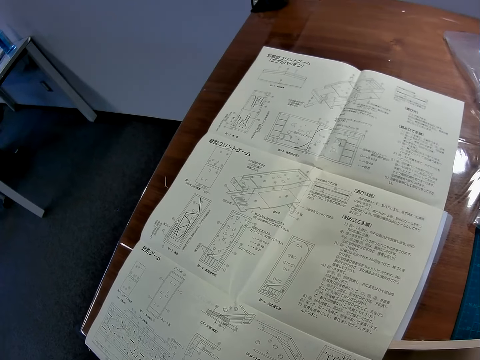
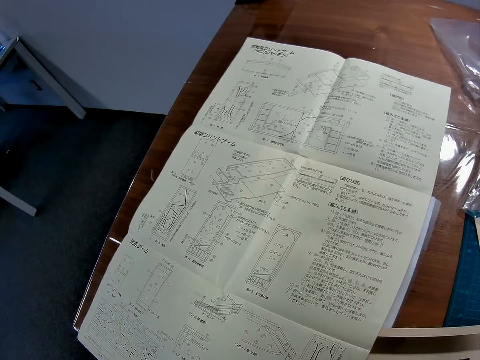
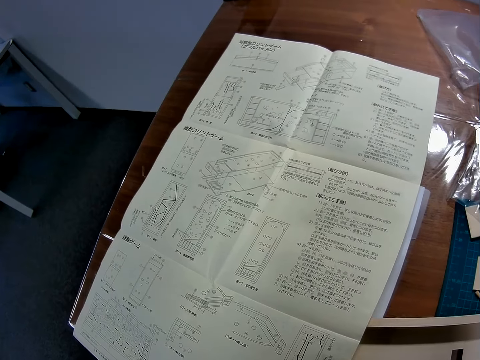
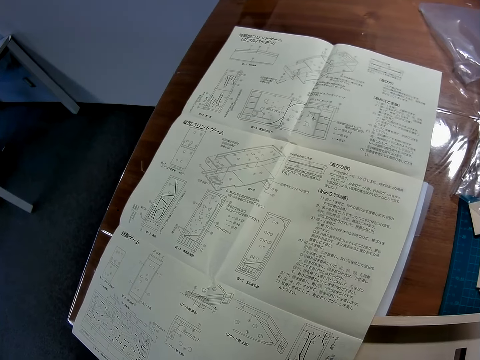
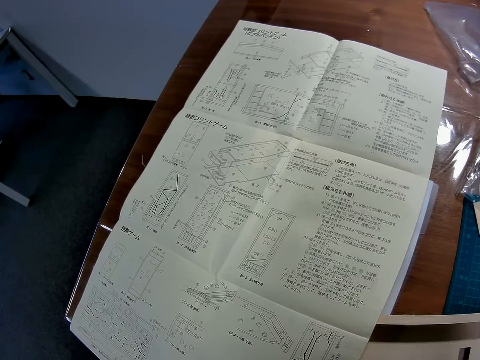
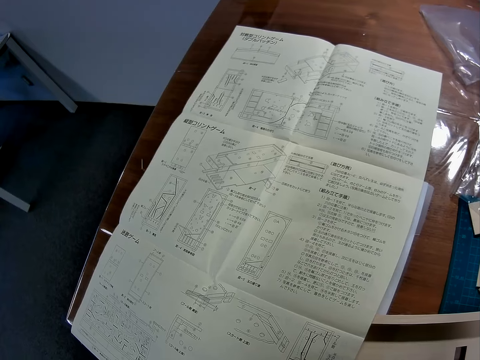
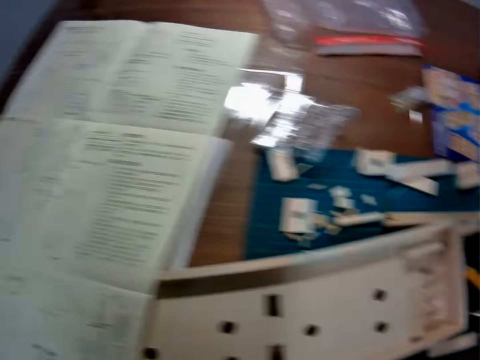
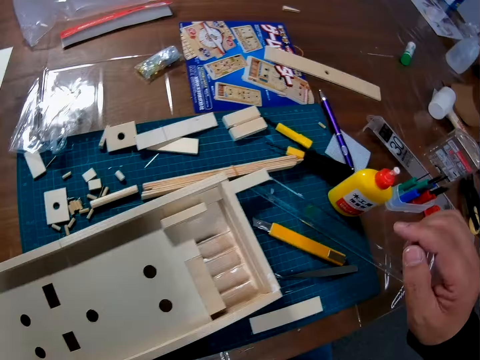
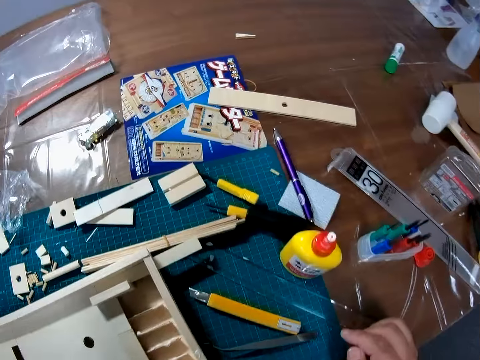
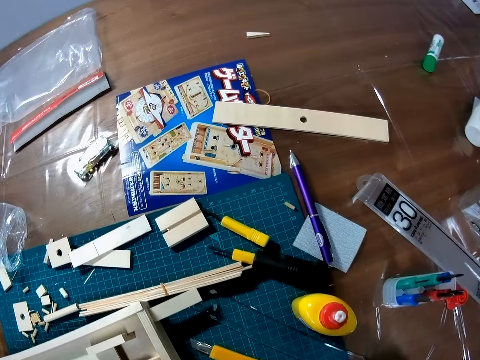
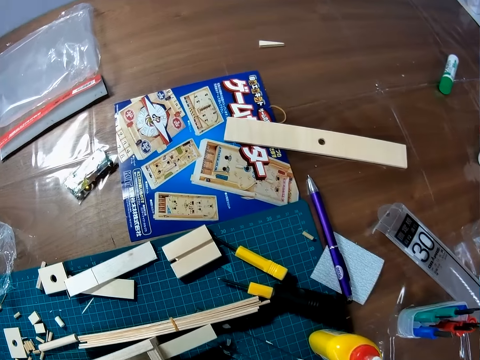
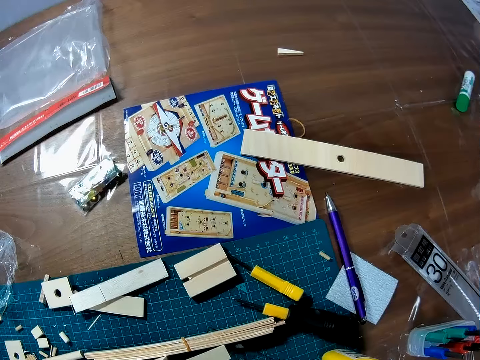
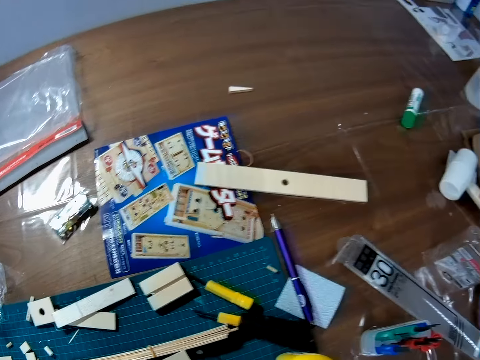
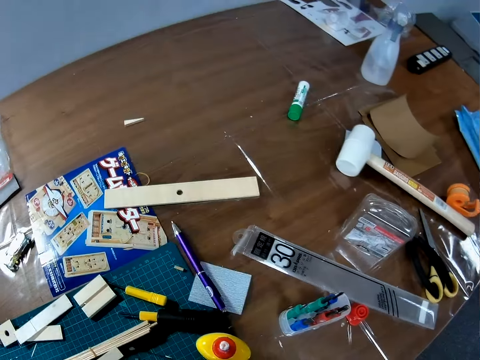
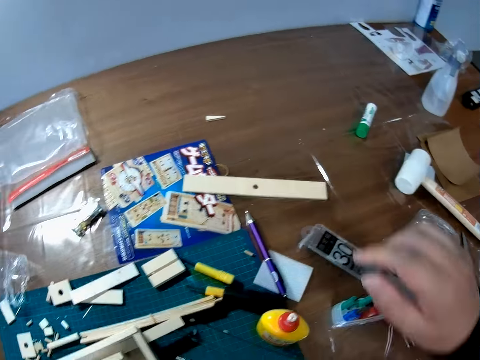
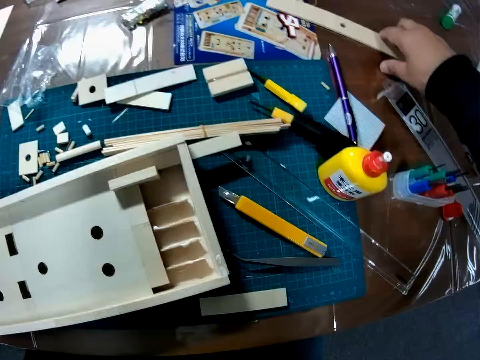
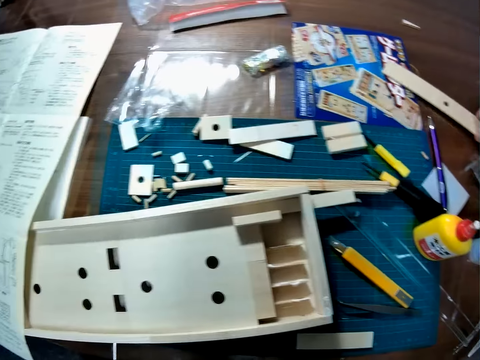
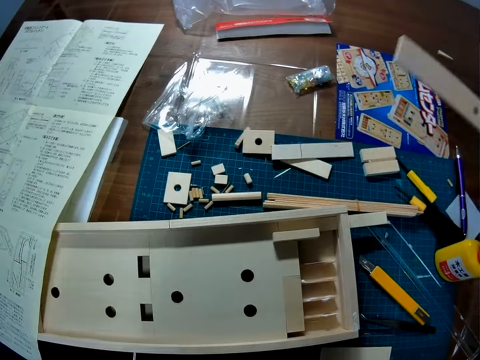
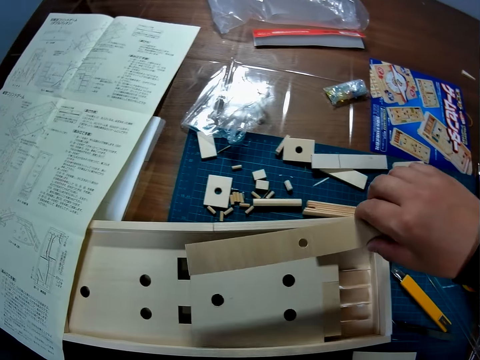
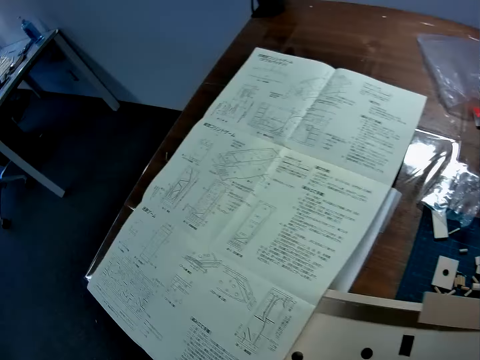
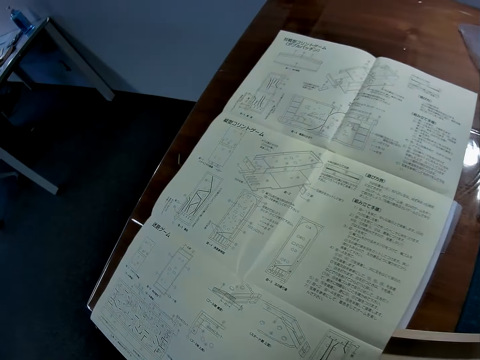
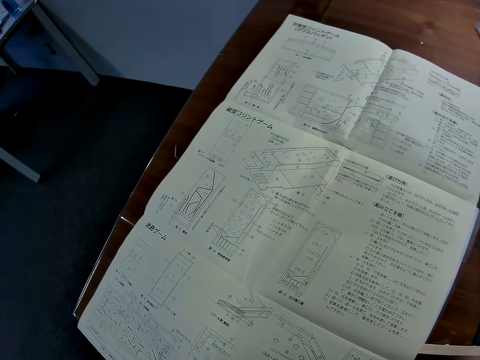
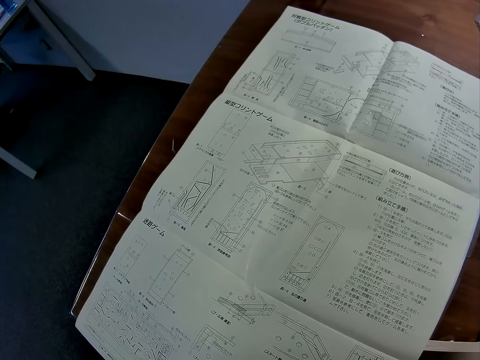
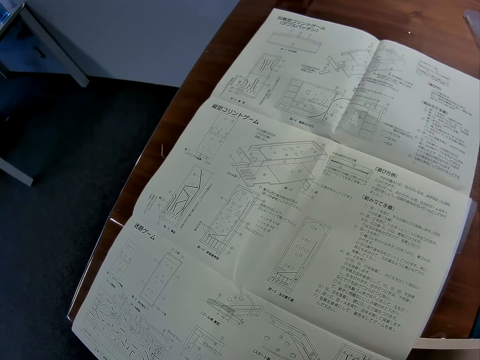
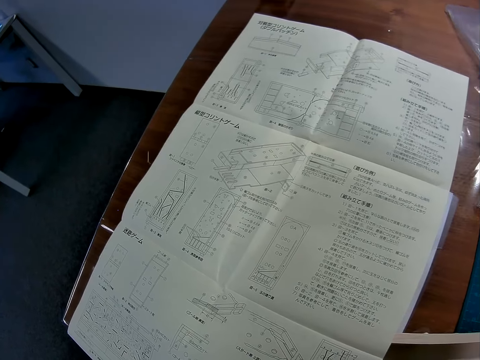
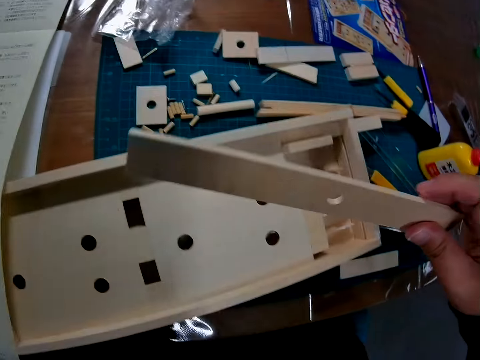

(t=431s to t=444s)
The camera wearer stares around. They carry a piece of wood from the table. They stare at the paper.

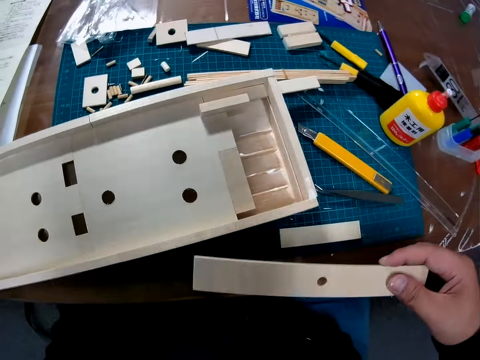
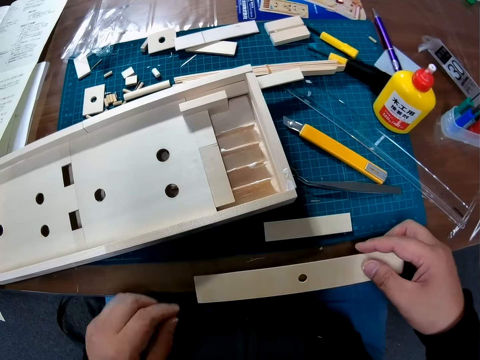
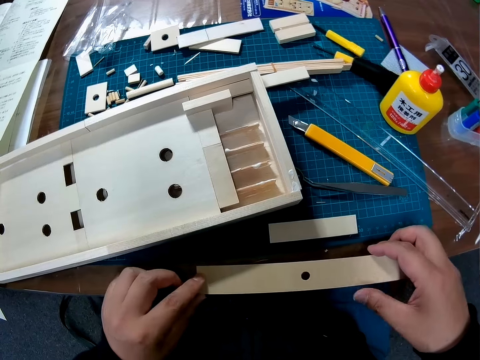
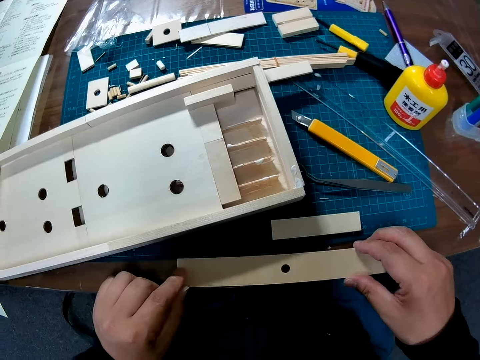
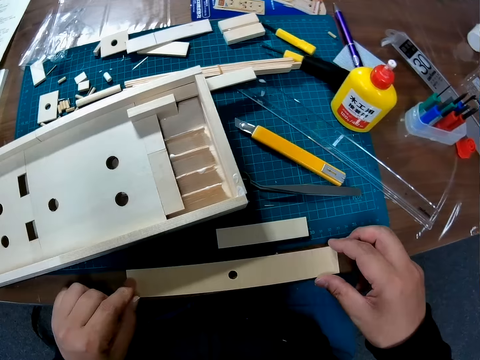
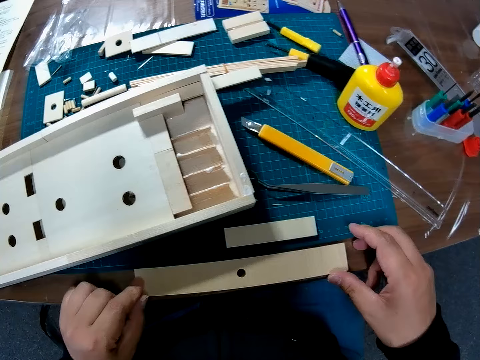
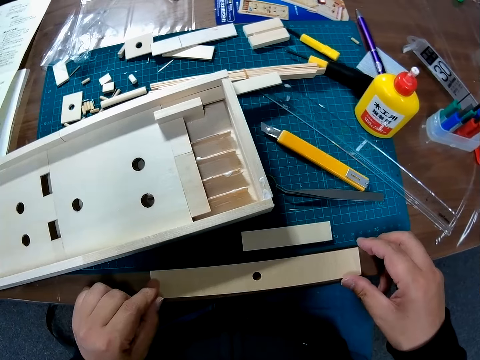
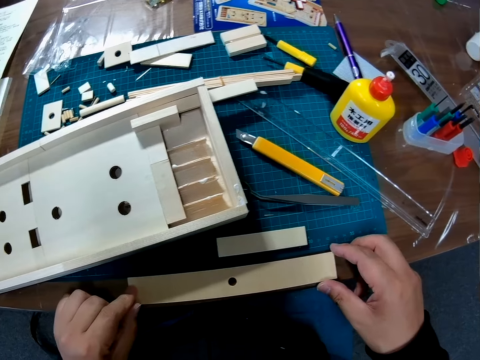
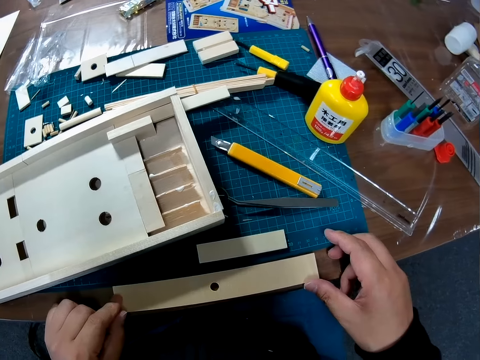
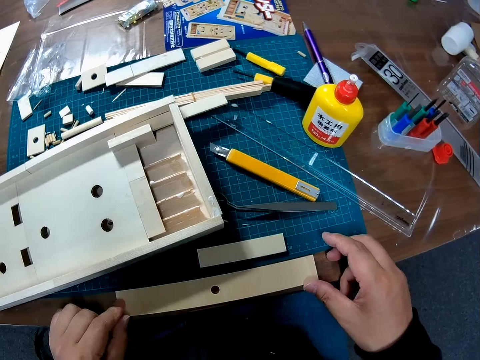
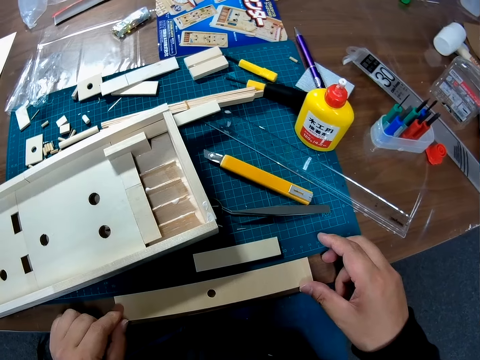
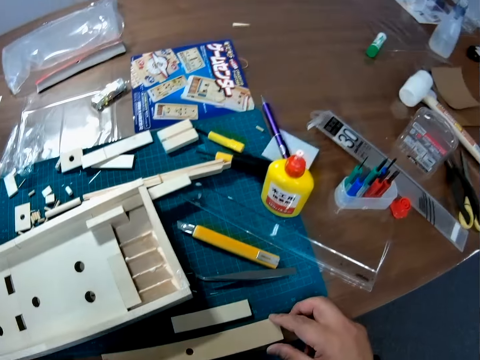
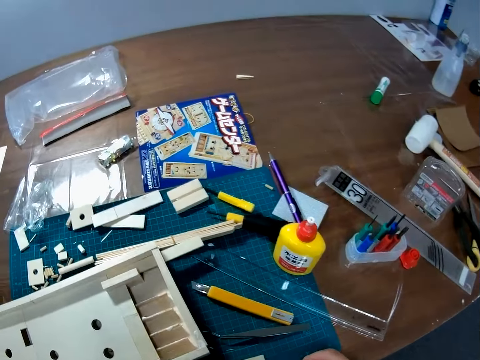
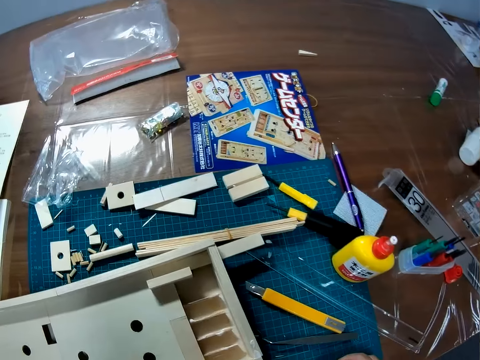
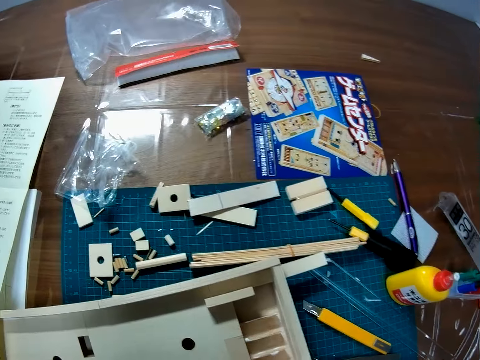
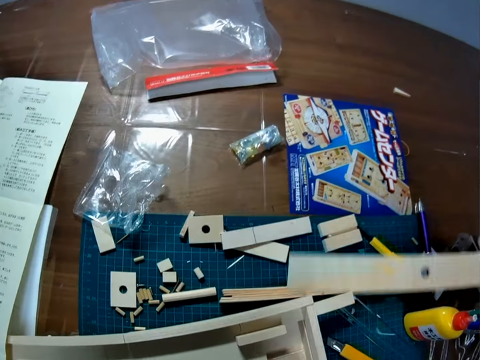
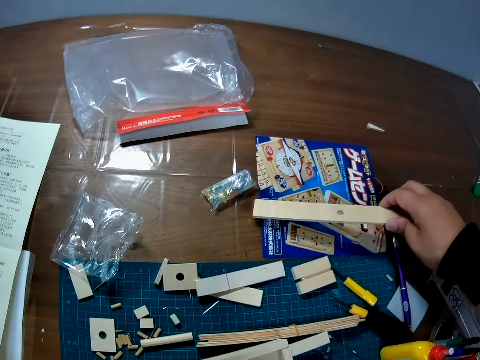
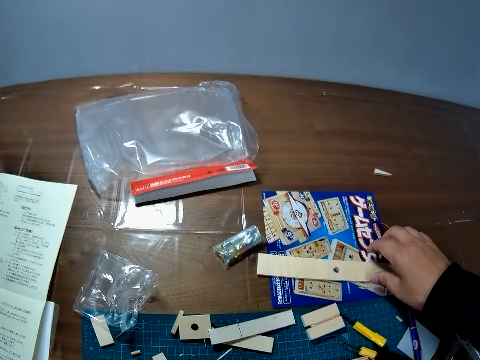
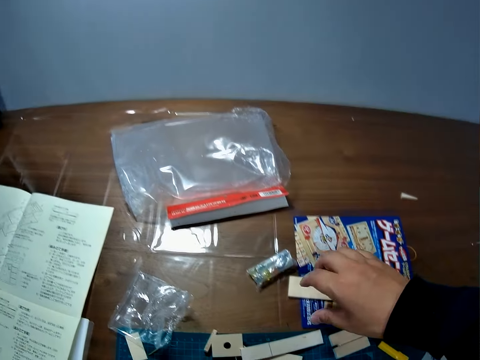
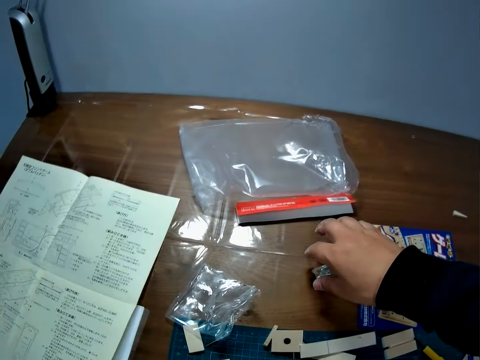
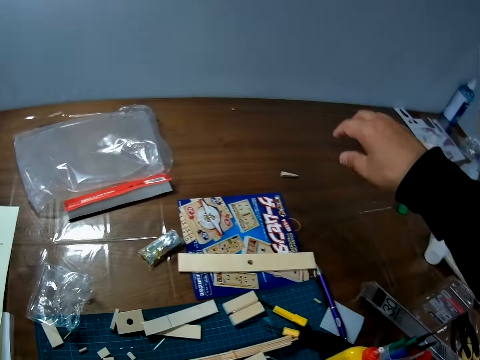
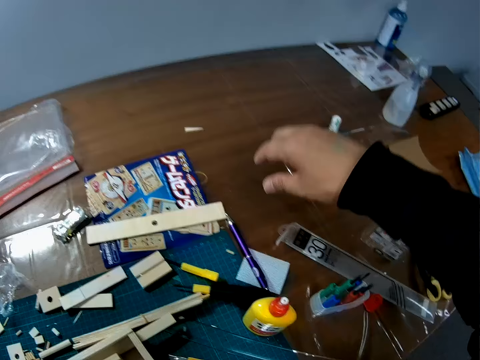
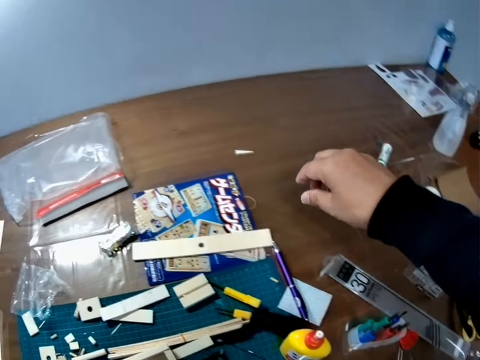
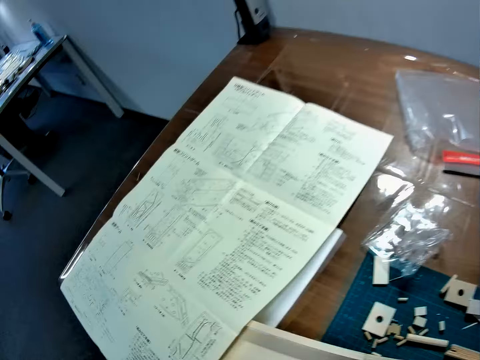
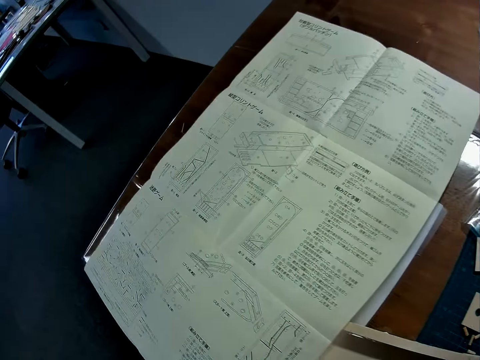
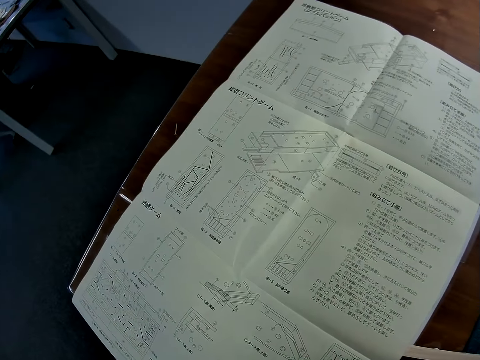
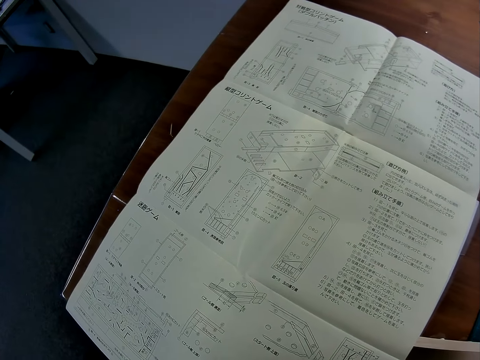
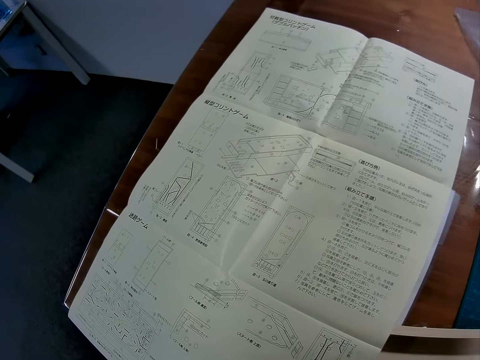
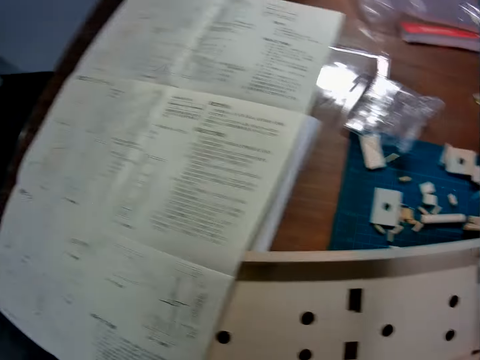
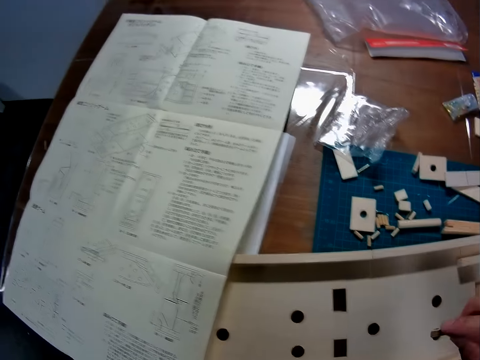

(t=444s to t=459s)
The camera wearer holds a piece of wood in the hand. They place the piece of wood on the table. They stare around. They drop the piece of wood on the table. They pick a piece of wood from the table. They stare at the paper.
